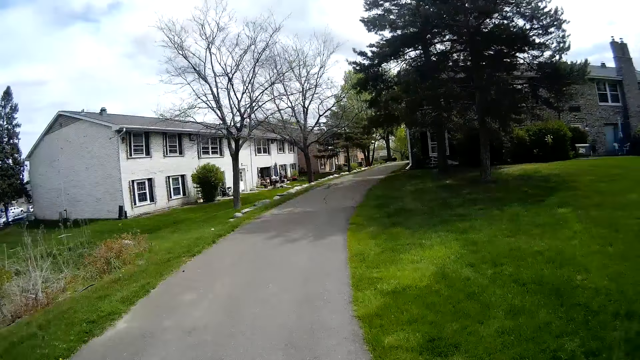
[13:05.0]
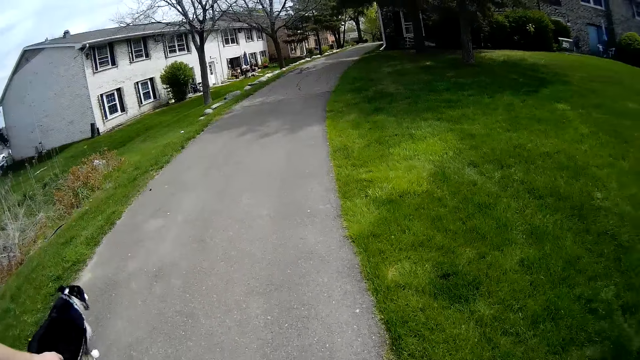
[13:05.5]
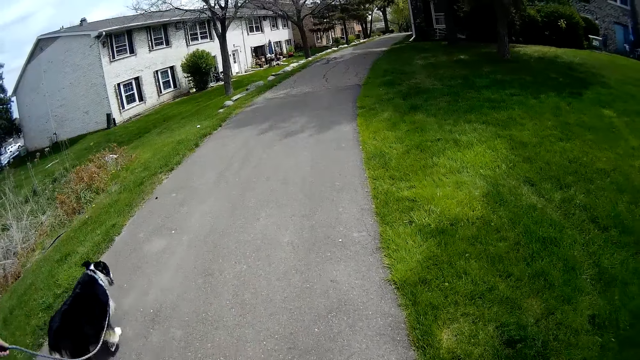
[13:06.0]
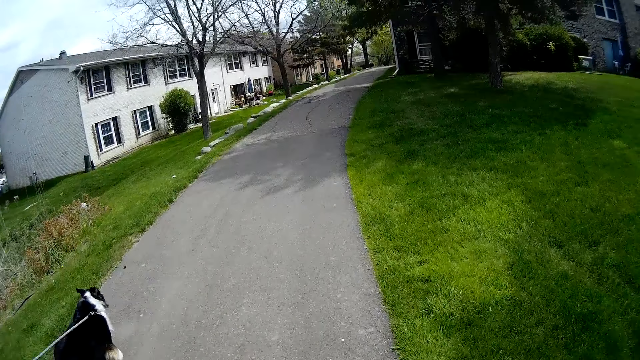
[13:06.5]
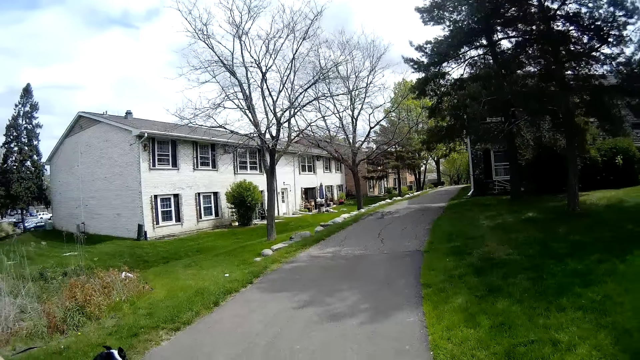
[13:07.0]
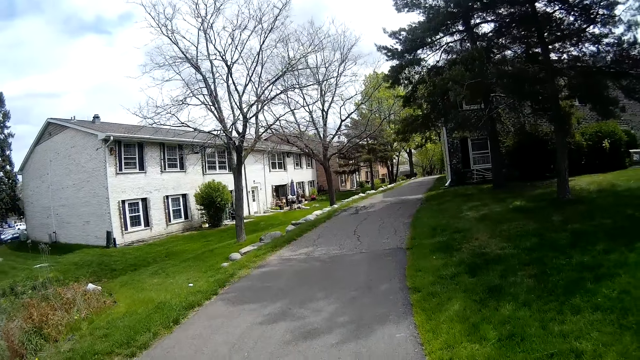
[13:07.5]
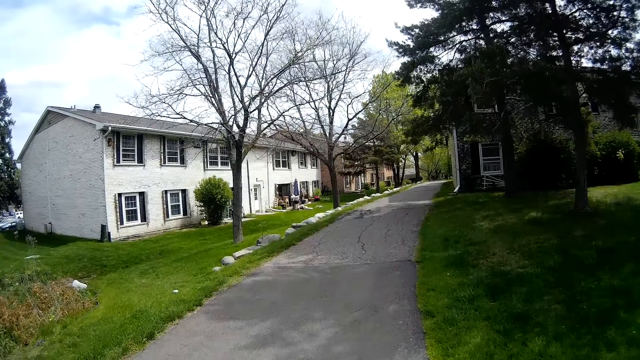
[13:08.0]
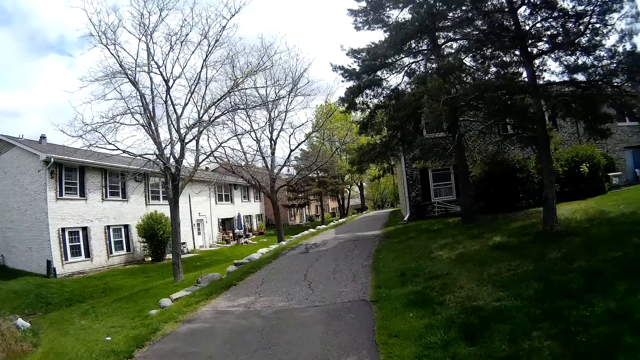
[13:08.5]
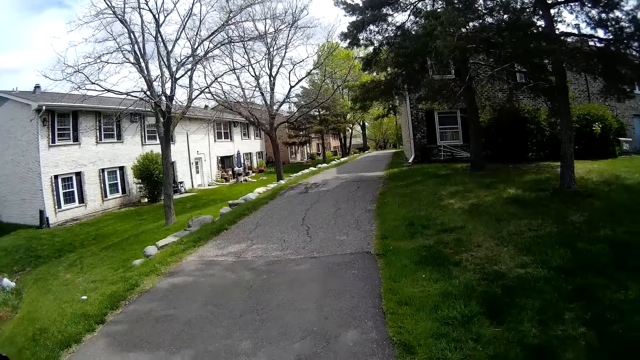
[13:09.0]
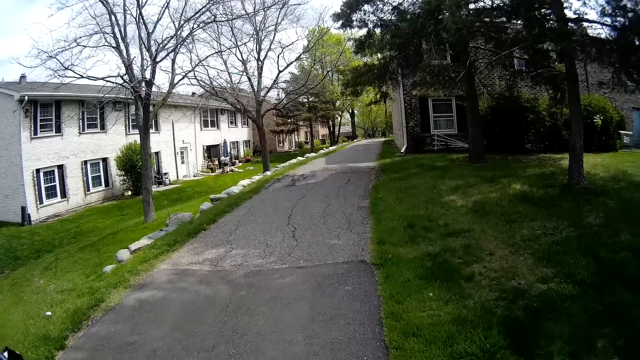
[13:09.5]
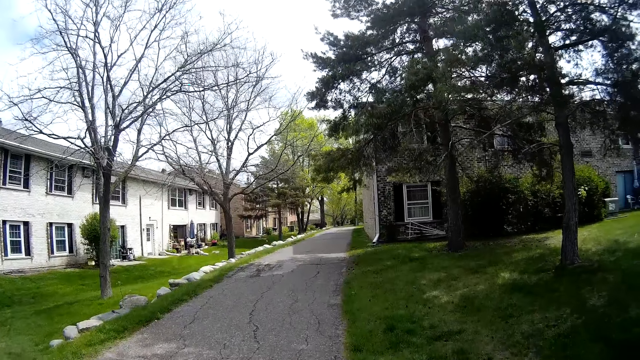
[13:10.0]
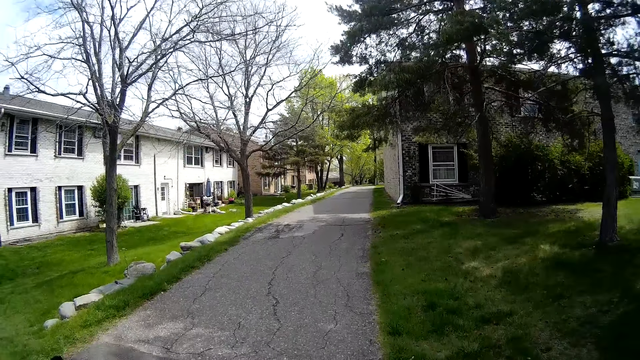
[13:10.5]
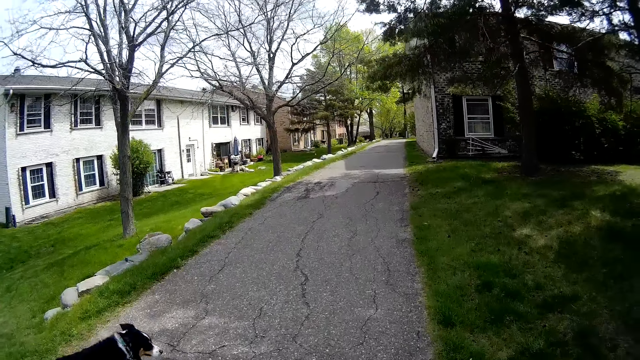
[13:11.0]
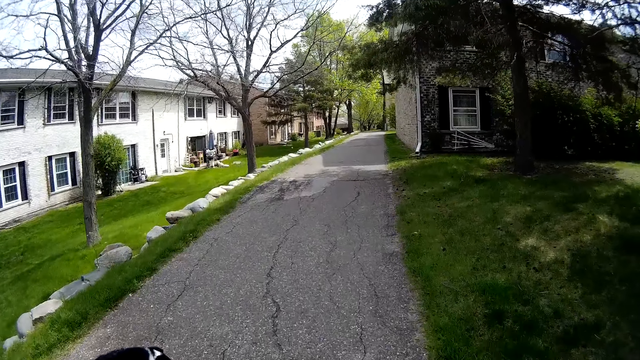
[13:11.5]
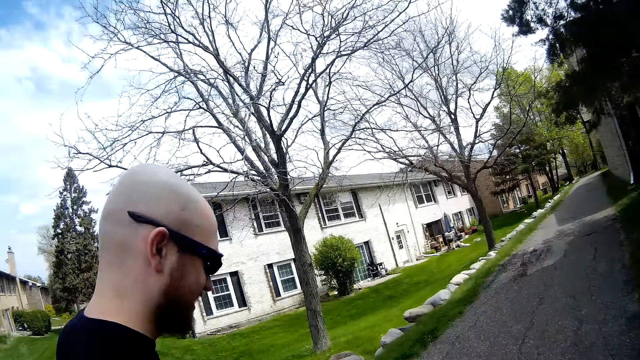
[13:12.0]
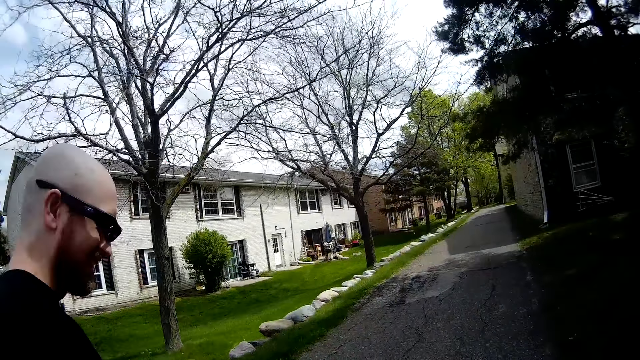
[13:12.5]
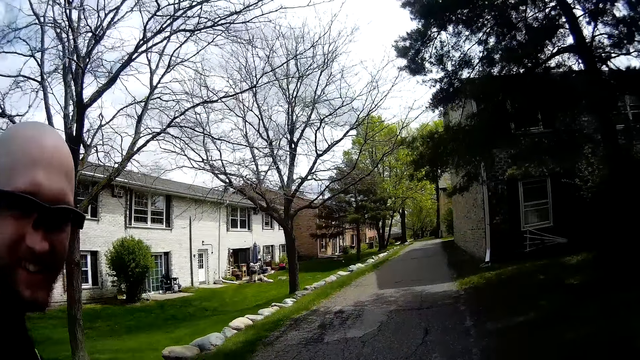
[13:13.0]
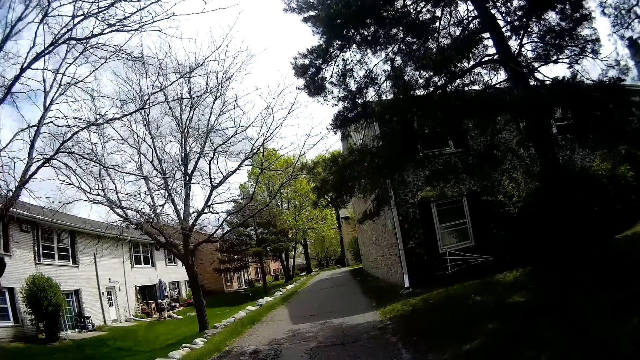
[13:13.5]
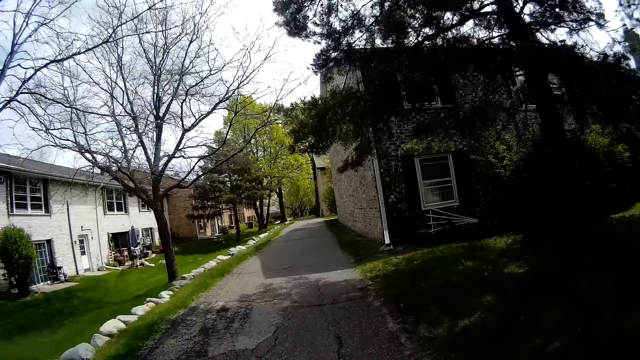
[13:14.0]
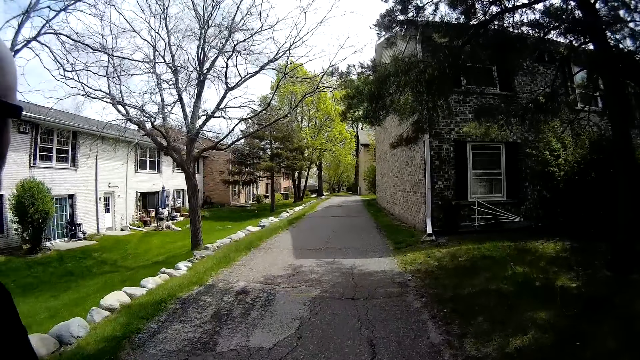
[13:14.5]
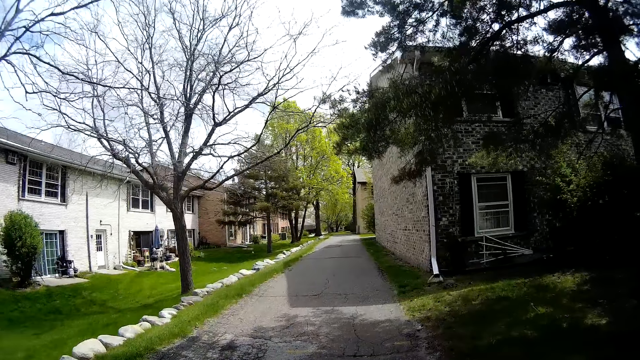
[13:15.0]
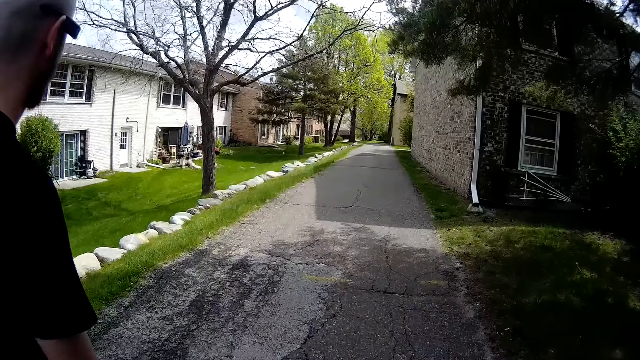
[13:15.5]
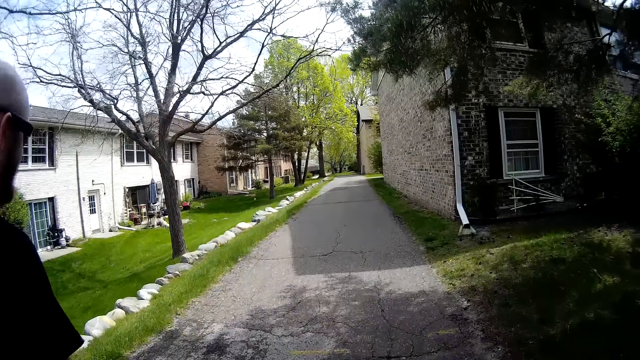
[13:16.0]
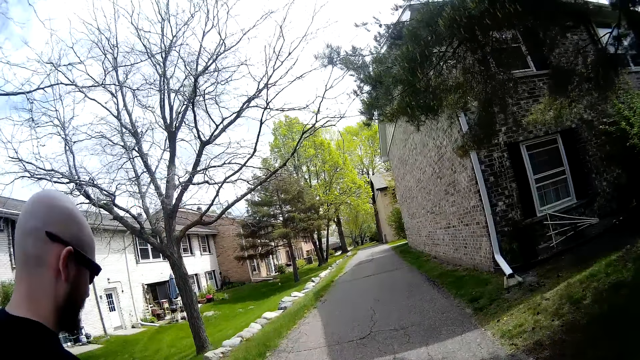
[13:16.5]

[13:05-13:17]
The camera wearer looks around the pavement.

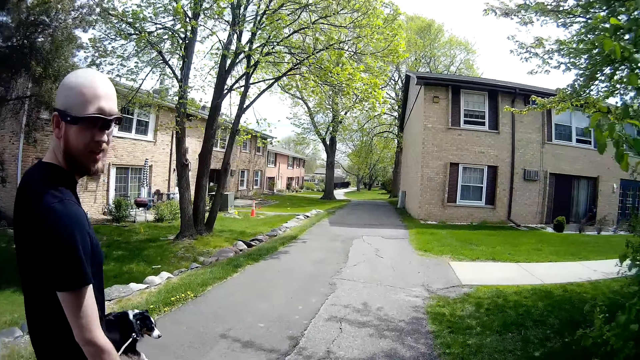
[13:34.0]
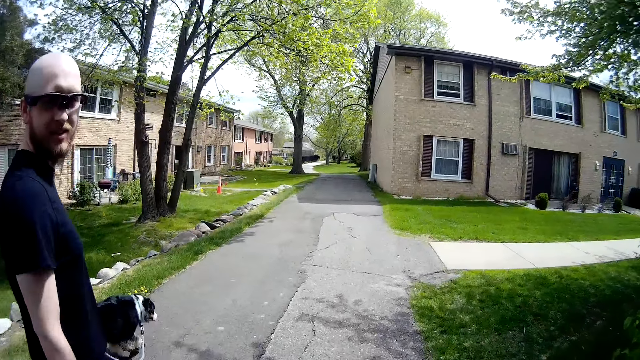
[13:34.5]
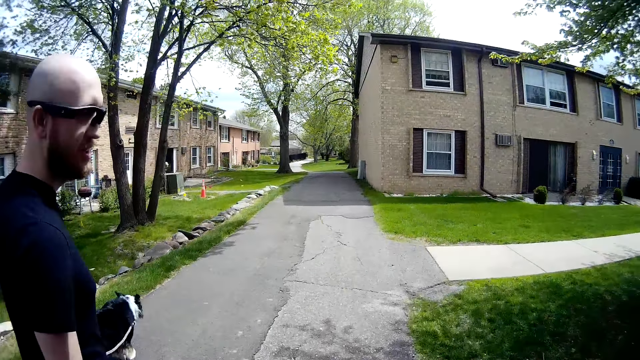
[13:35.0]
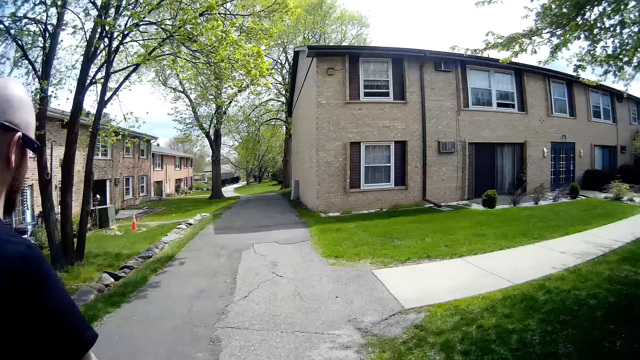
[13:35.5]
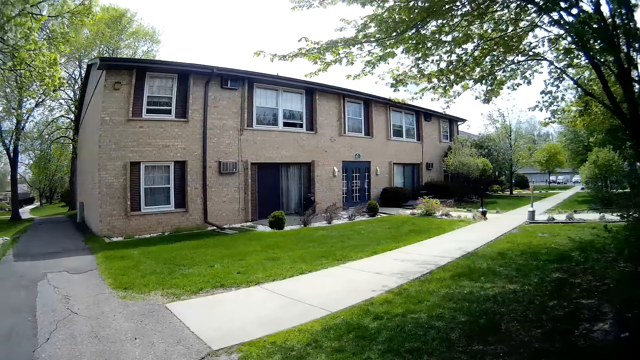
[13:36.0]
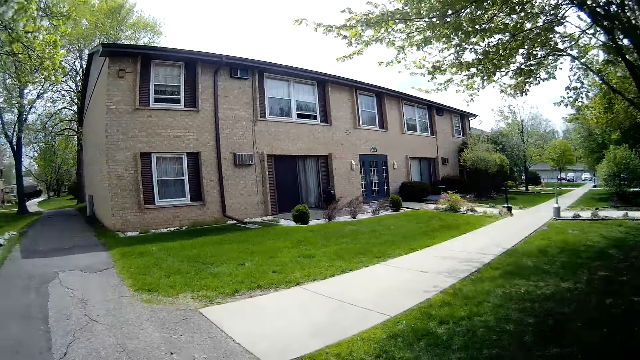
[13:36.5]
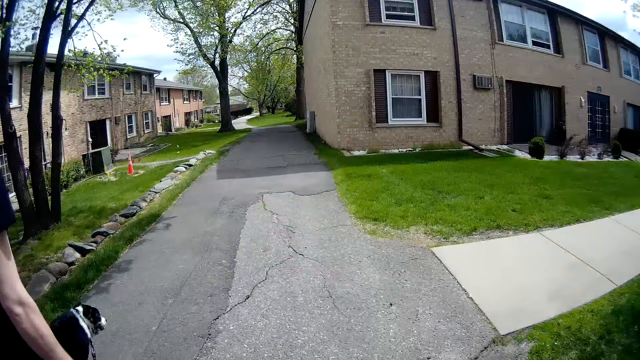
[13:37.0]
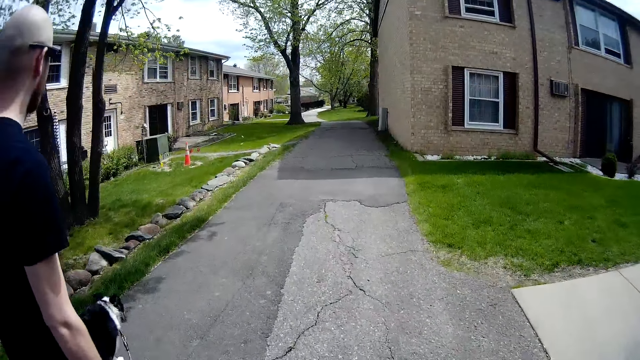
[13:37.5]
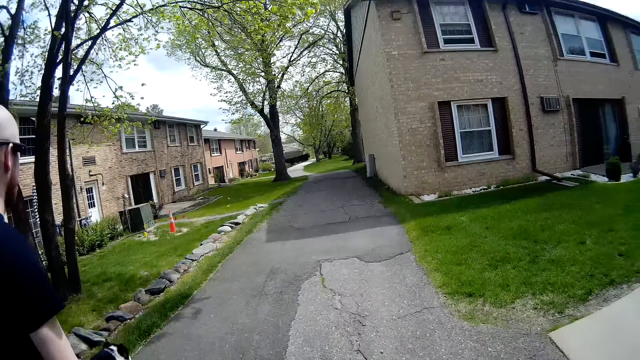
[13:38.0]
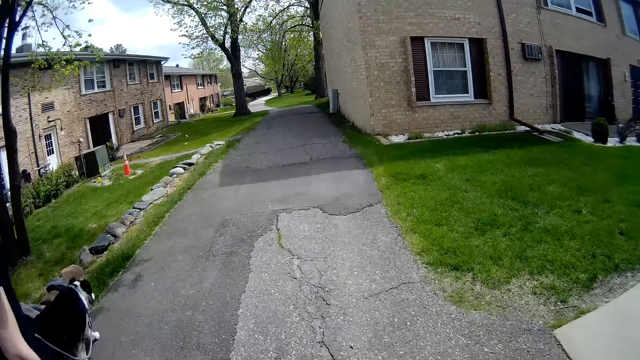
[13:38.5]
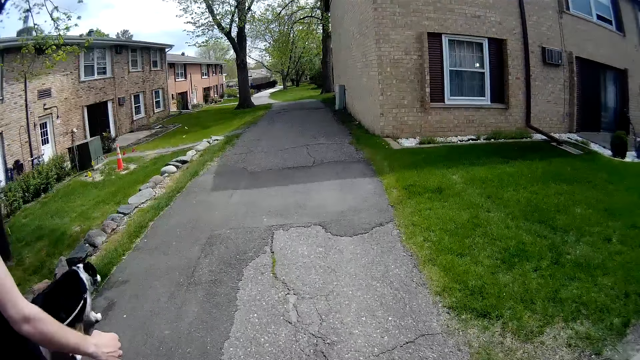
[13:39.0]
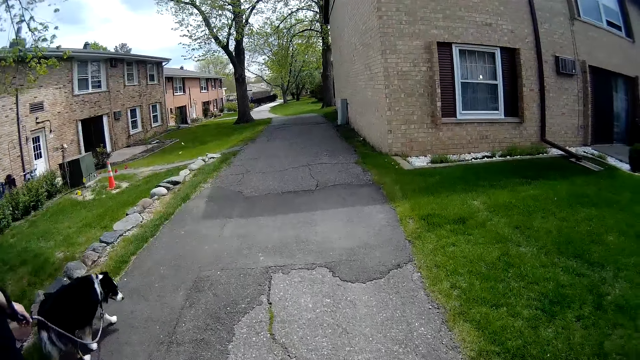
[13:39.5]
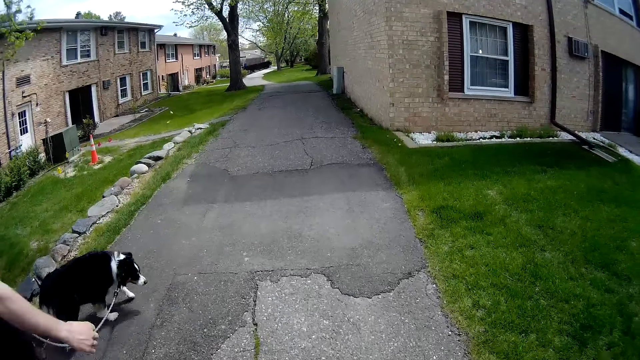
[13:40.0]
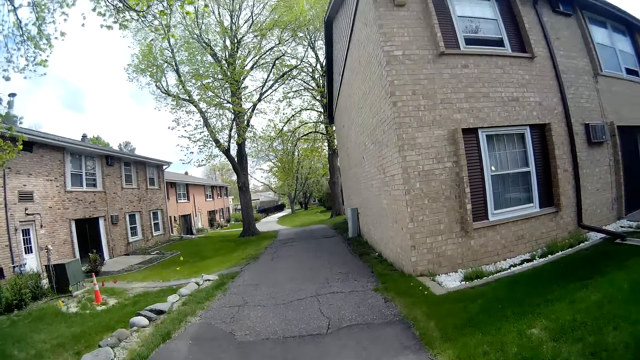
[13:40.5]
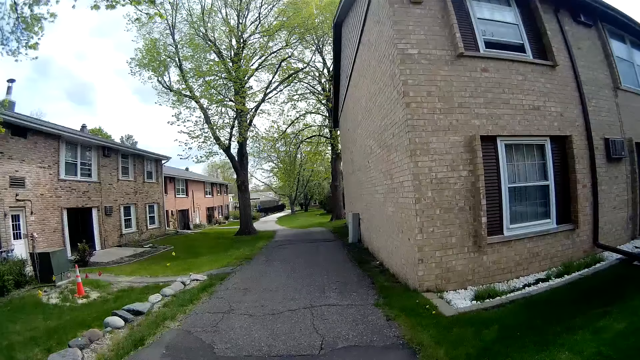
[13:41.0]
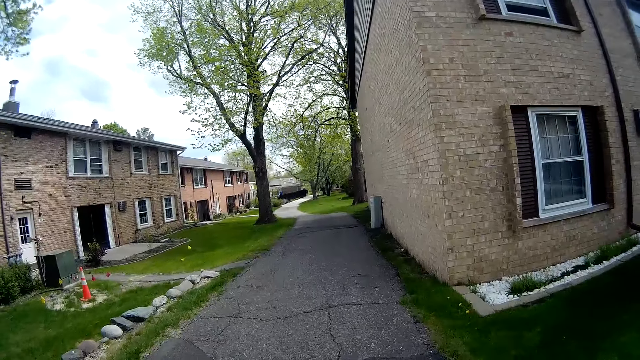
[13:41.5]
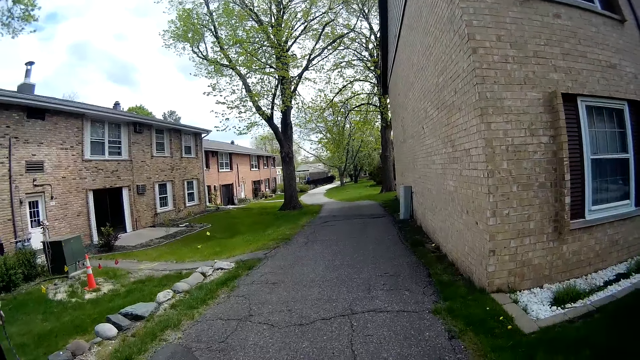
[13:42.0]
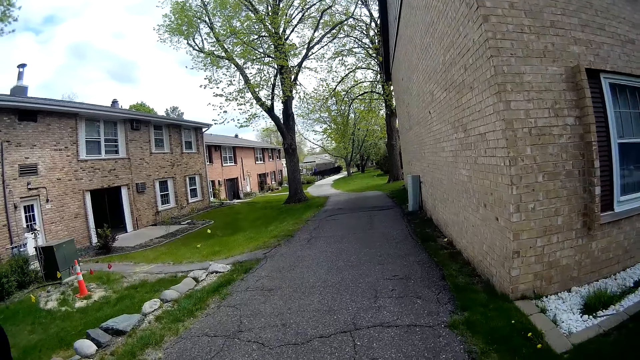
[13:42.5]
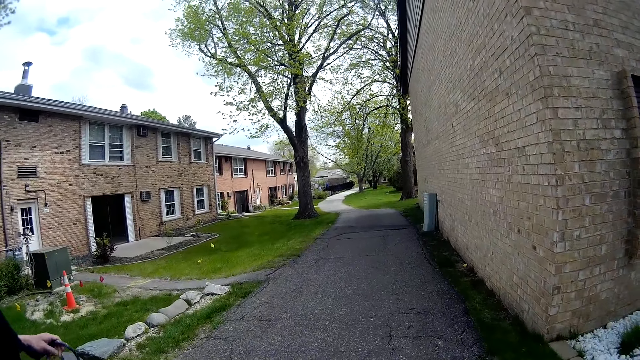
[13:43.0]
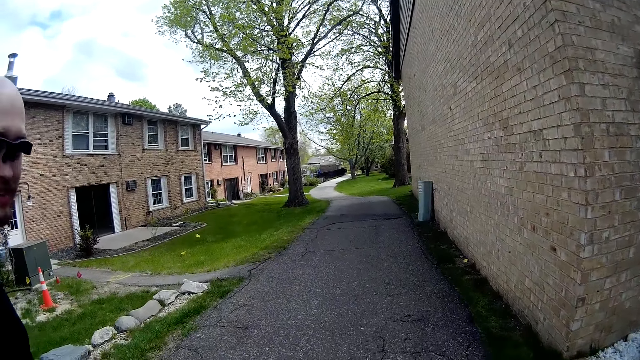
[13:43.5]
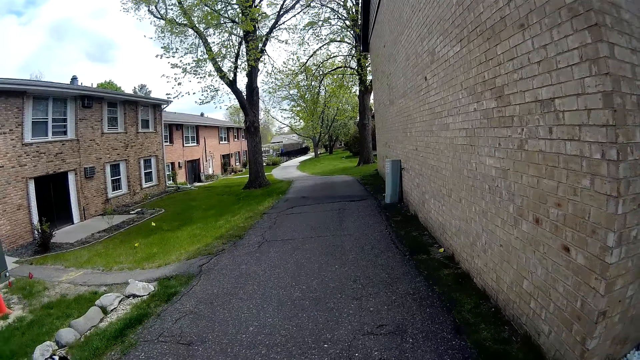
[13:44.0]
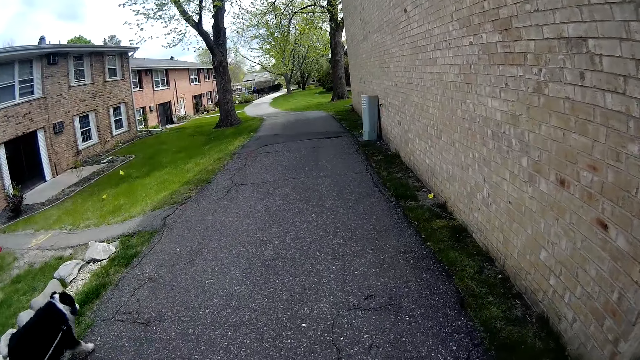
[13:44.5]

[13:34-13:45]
A man looks at the camera wearer.
